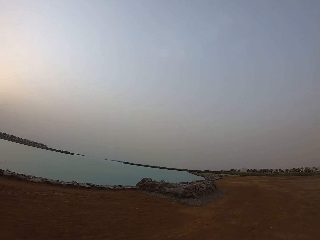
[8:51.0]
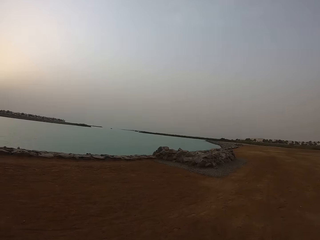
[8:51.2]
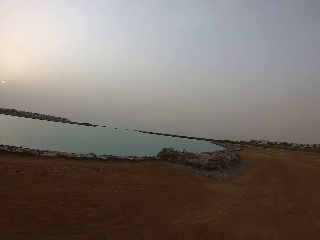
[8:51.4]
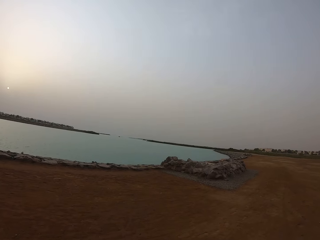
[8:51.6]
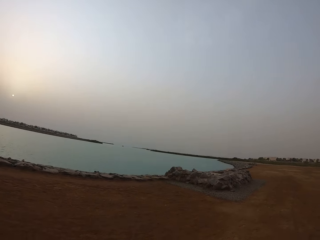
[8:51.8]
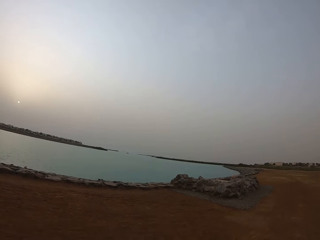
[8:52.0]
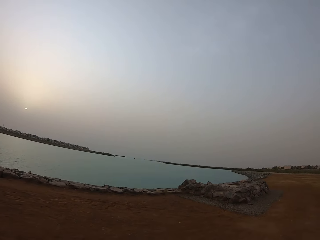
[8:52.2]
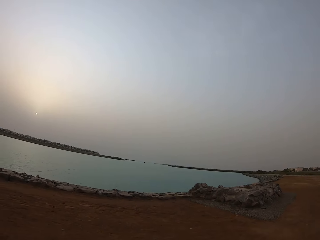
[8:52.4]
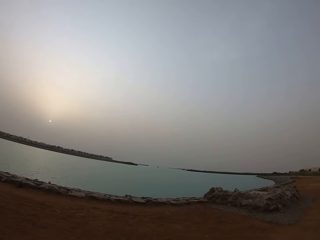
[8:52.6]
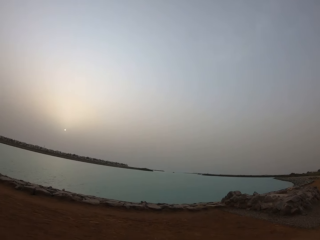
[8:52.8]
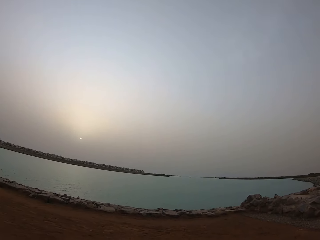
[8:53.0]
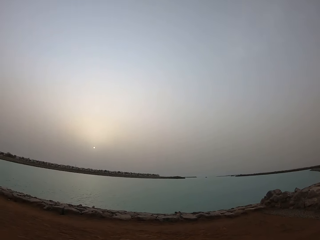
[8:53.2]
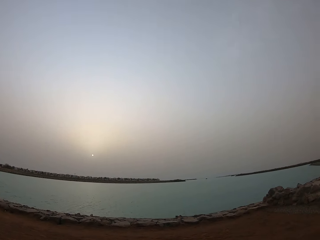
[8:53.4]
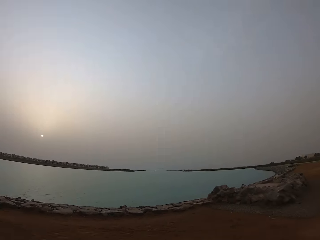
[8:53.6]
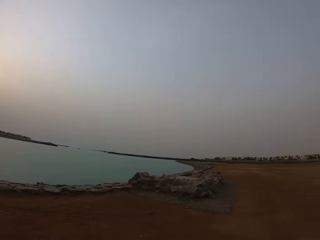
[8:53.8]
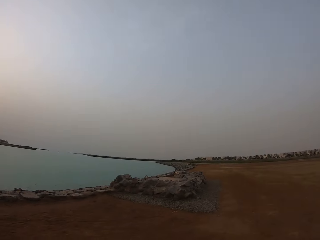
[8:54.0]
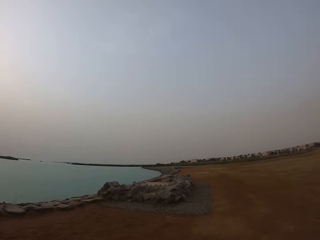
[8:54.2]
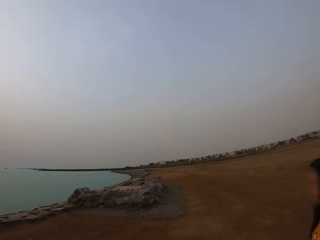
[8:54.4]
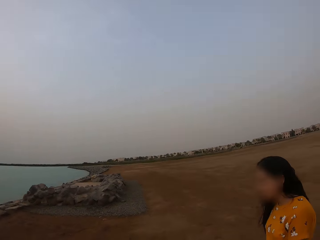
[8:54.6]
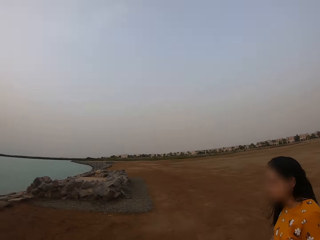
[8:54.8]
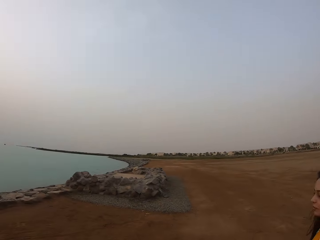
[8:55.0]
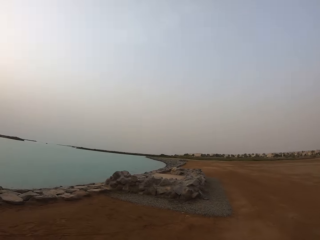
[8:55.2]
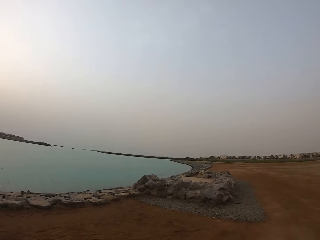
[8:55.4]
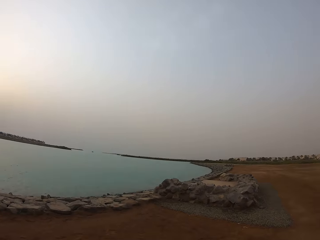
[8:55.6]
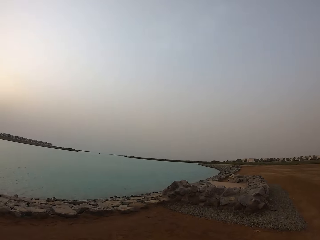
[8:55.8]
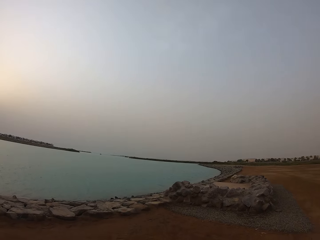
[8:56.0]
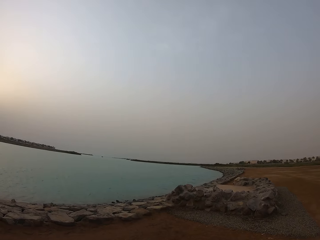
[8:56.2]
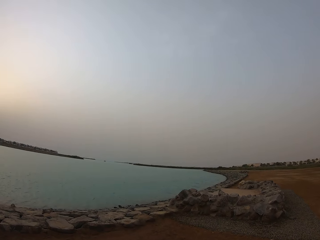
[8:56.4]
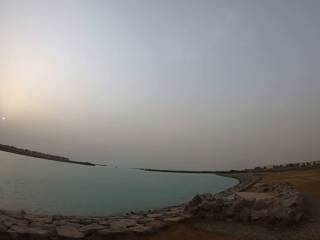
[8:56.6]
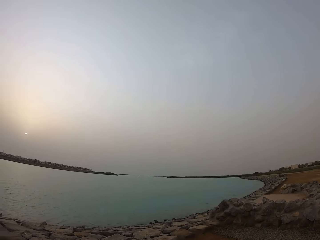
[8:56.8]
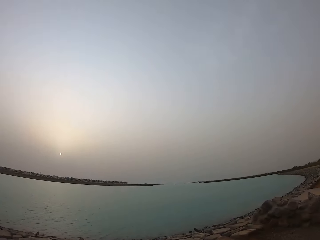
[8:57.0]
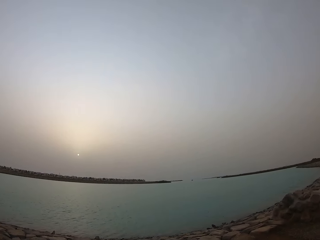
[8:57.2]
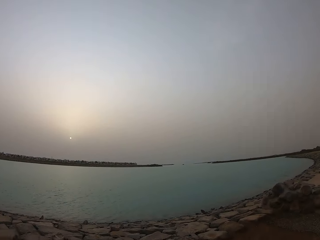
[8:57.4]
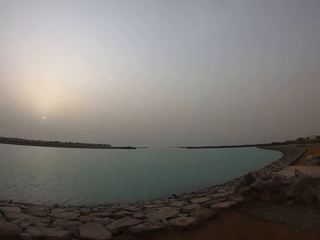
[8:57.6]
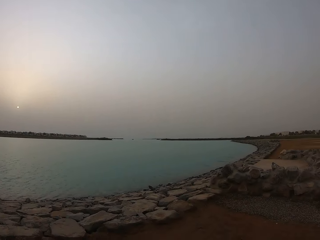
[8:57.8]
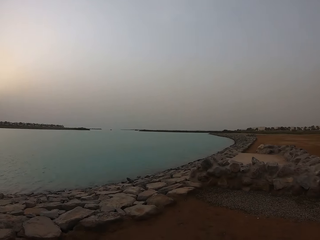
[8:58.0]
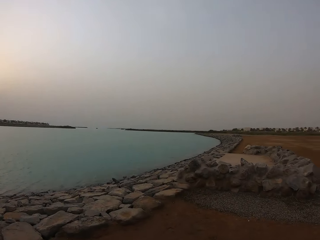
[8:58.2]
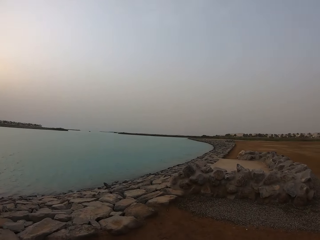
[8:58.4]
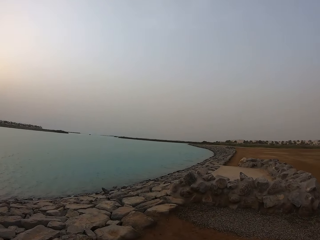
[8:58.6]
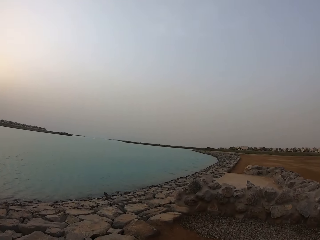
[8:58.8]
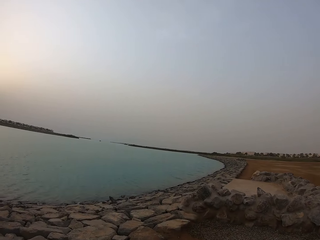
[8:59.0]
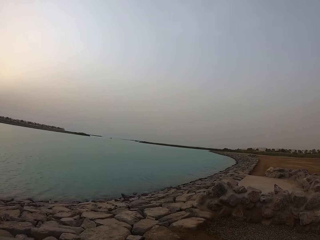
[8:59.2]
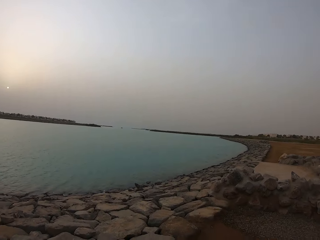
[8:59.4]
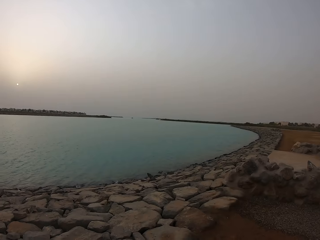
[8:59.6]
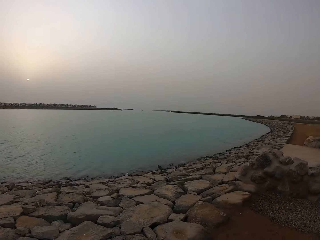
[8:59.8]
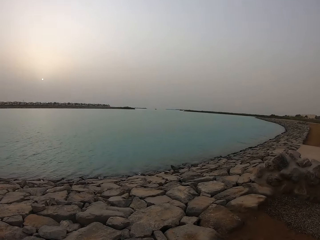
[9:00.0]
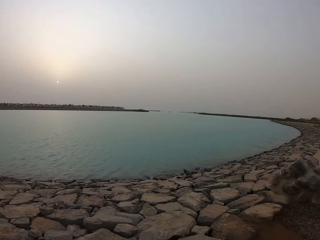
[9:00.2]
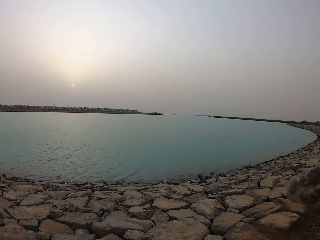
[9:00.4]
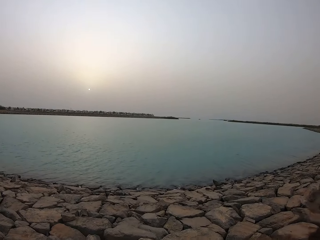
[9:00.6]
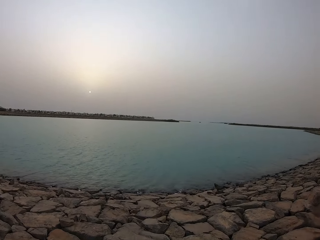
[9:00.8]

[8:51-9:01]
The camera wearer walks towards the river. They walk beside a lady on the field. They walk towards the rocks.

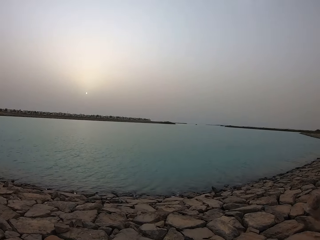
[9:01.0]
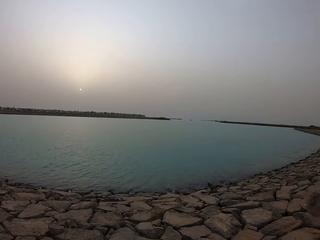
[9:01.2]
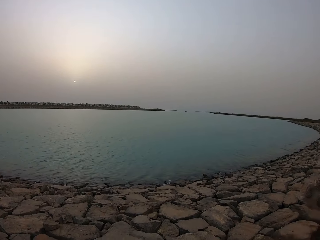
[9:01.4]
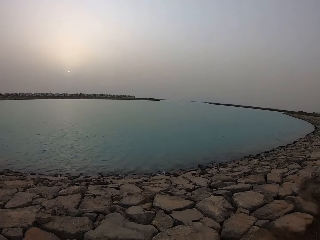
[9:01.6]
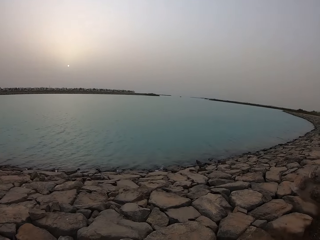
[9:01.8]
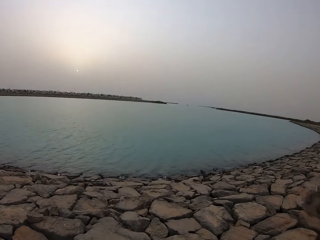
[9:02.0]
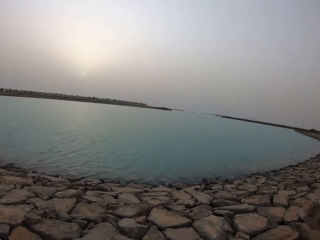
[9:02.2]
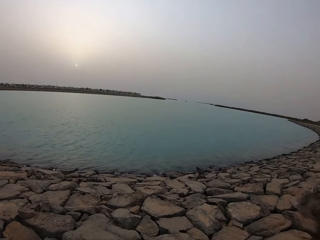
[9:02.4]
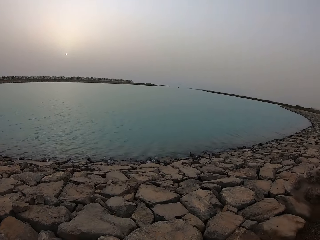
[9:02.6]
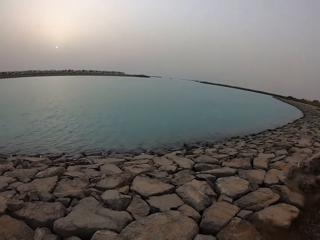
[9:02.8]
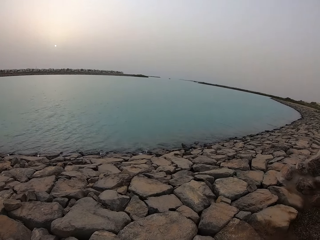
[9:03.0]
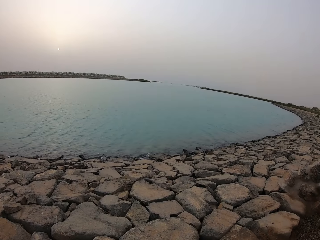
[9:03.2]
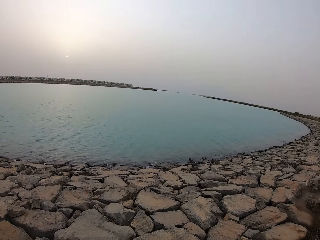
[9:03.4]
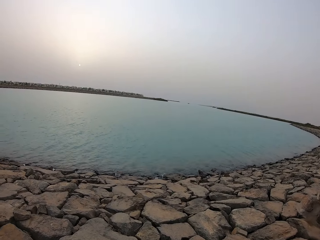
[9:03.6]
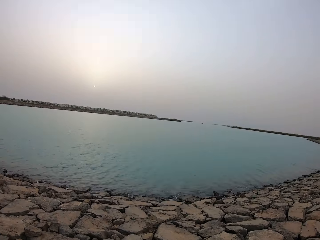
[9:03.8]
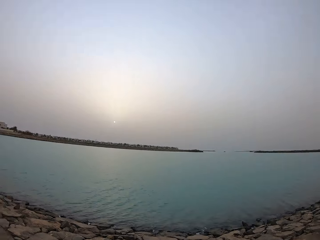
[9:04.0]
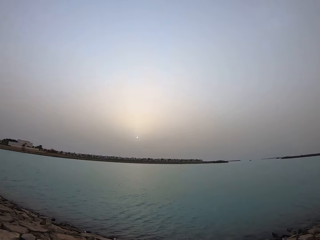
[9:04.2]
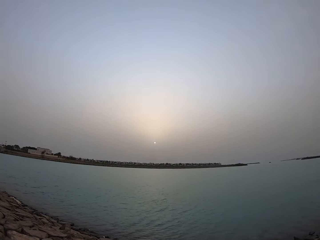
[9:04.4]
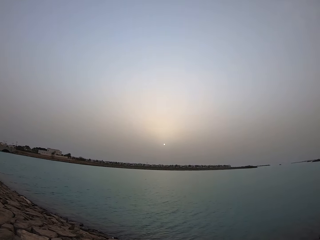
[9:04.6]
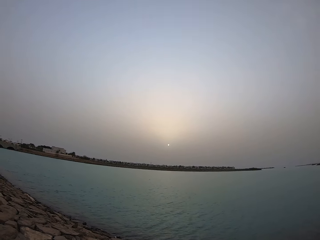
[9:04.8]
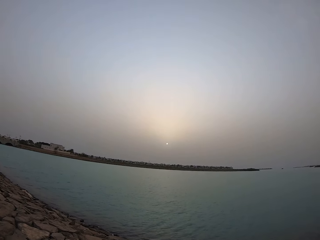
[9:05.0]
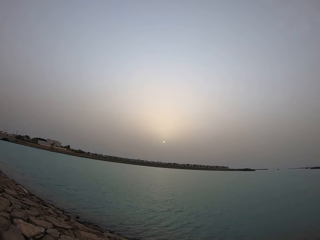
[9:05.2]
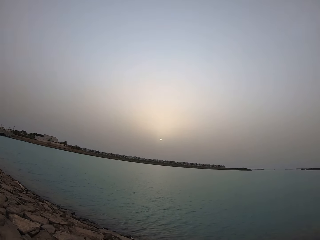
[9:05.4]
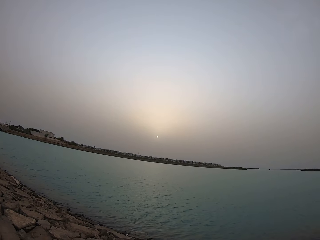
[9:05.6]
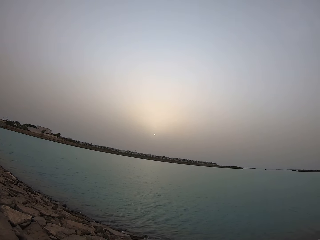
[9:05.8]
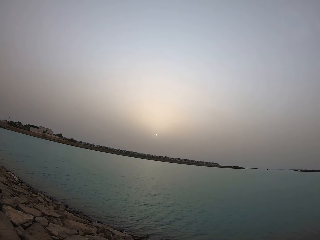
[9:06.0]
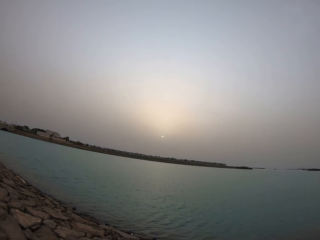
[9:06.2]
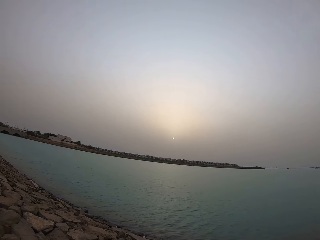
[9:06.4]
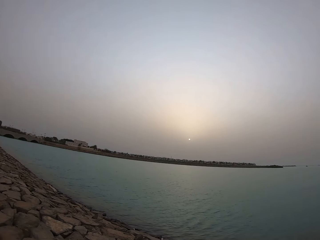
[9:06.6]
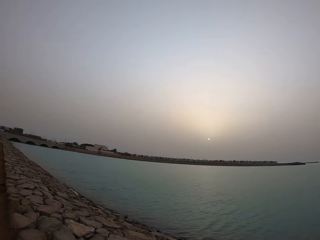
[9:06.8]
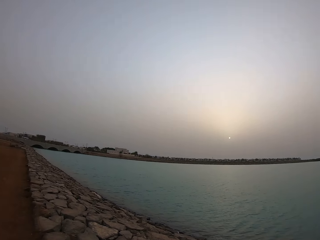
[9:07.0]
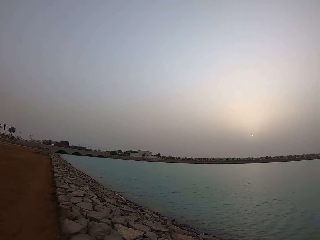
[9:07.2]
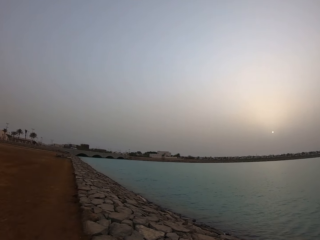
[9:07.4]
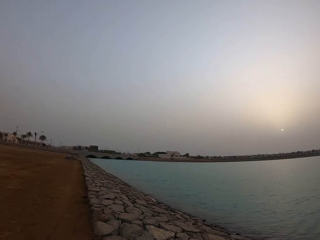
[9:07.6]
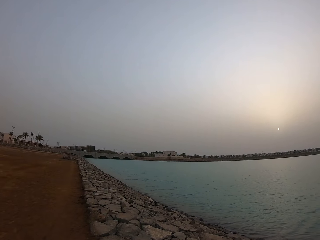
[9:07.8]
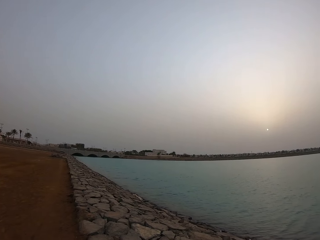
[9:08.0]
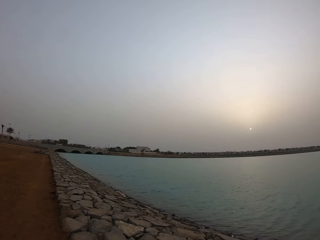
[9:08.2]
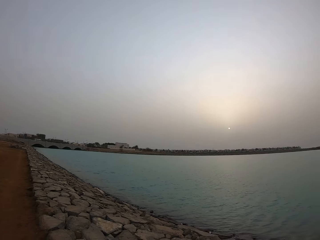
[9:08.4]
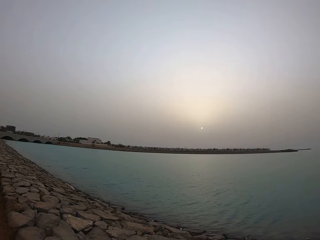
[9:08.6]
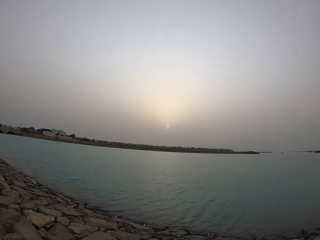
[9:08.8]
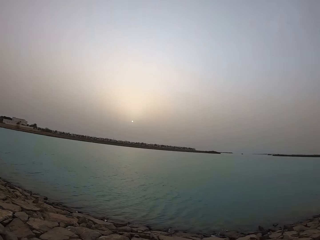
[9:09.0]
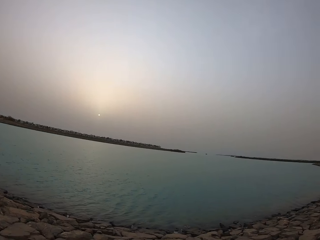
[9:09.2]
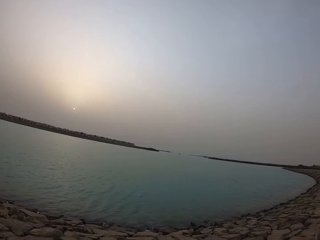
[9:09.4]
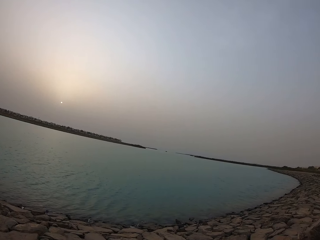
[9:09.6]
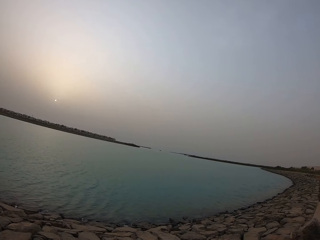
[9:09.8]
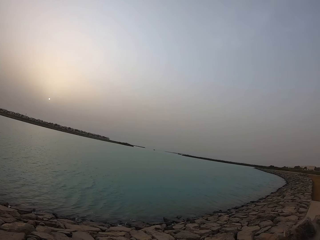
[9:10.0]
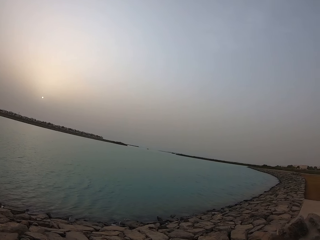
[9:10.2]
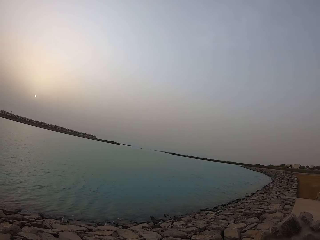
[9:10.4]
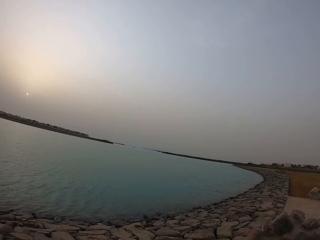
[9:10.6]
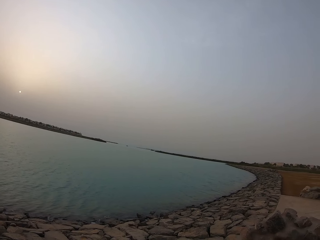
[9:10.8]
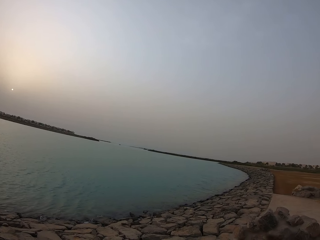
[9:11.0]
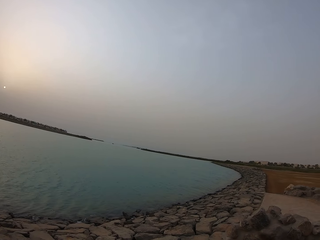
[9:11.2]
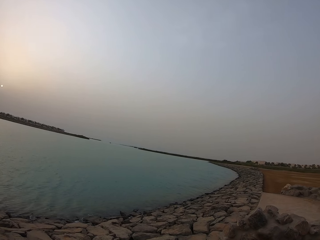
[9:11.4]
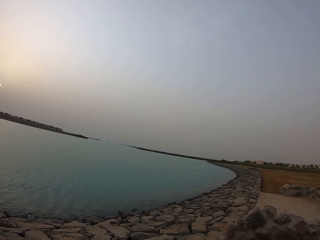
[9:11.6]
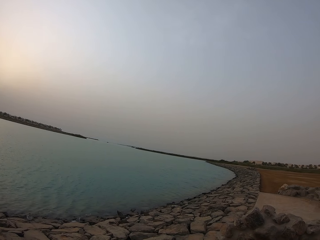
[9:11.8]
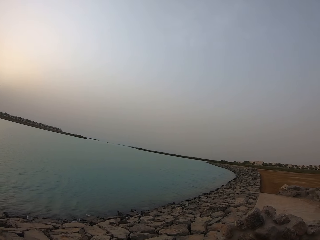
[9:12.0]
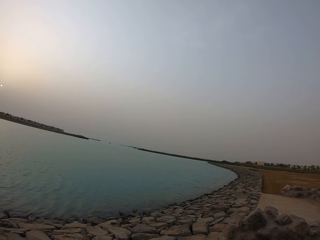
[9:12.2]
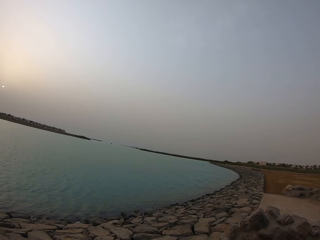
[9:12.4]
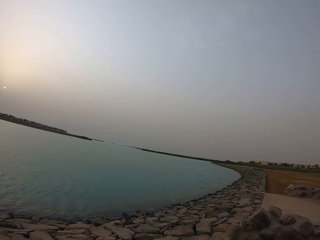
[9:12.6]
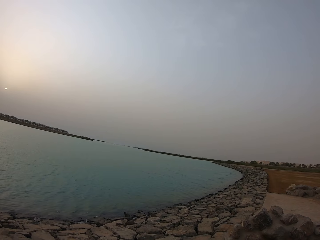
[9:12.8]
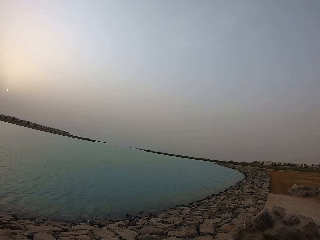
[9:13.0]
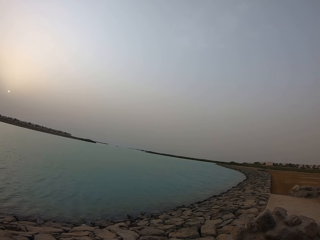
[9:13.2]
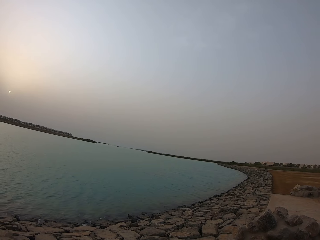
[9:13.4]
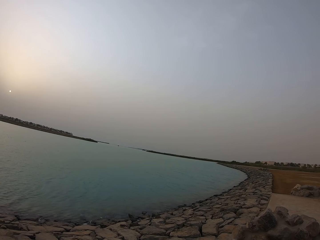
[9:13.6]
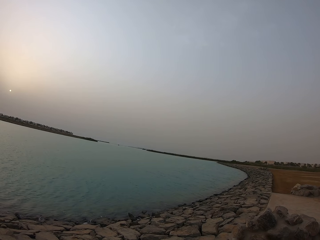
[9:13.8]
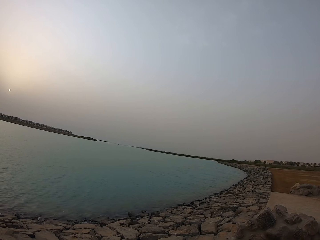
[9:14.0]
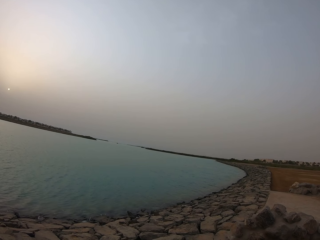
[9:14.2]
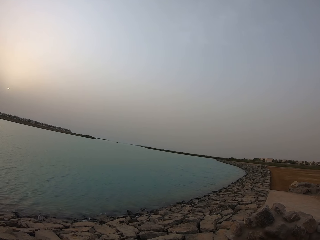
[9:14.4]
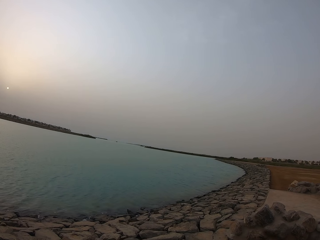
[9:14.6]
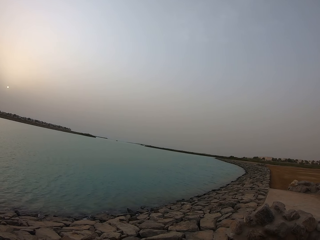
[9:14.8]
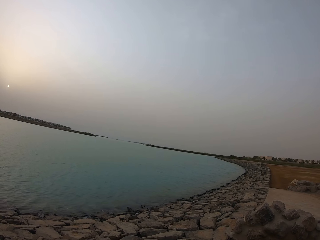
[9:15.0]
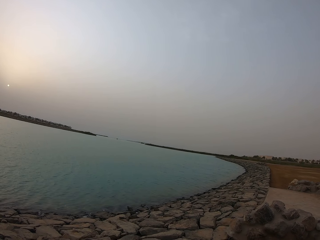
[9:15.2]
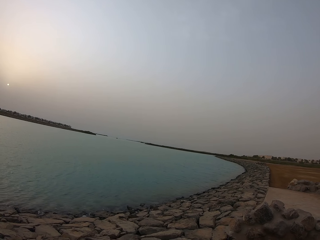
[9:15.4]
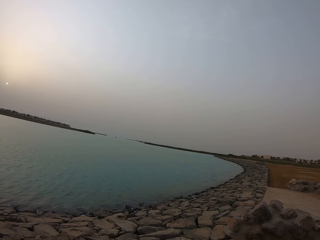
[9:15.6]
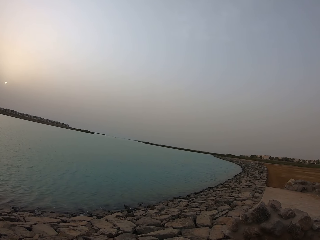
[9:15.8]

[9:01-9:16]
The camera wearer gets on the rocks. They look over the water. They look at the bridge.
